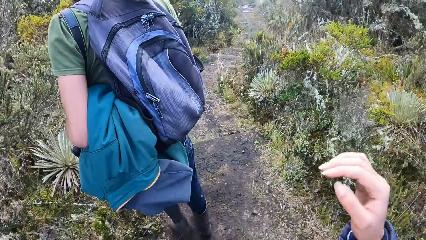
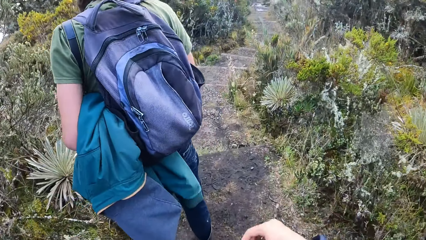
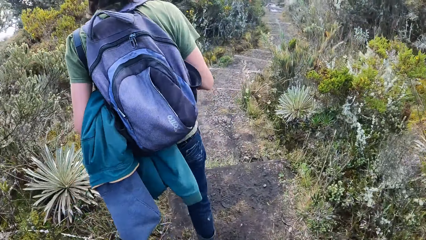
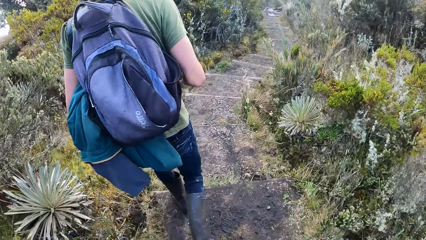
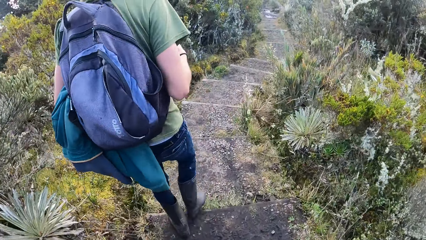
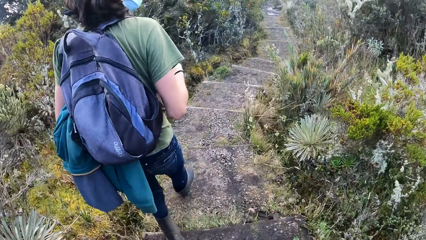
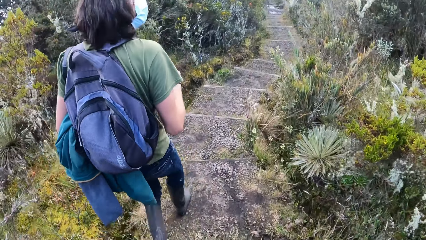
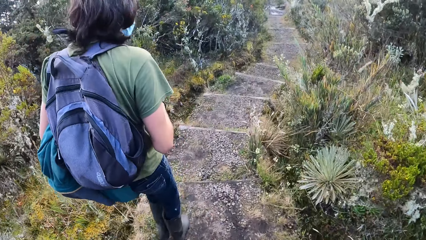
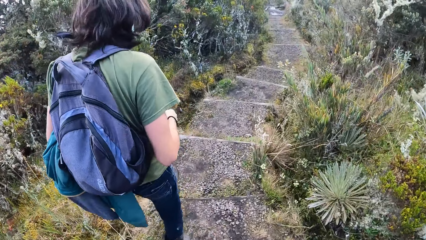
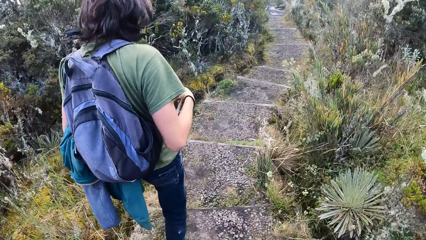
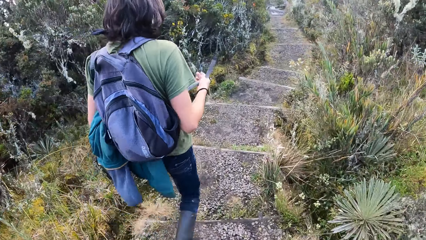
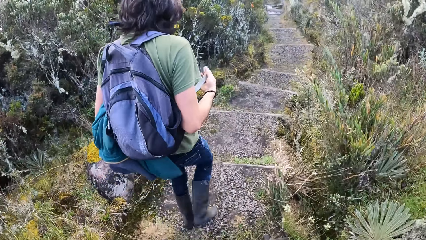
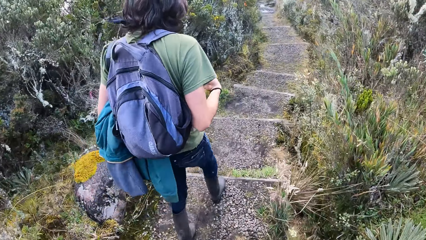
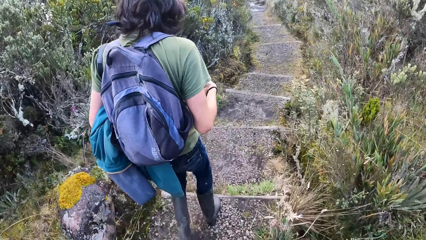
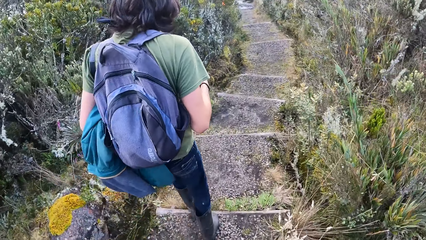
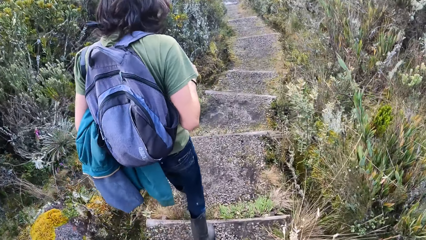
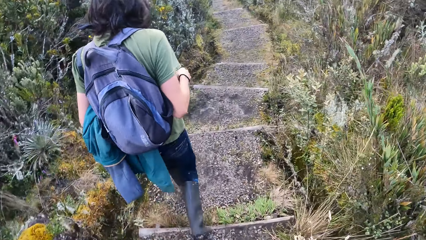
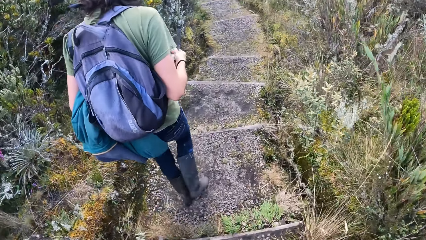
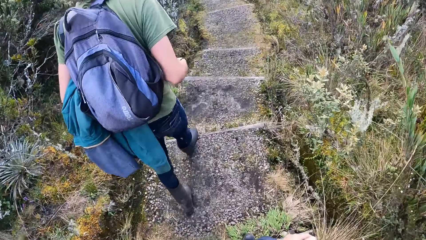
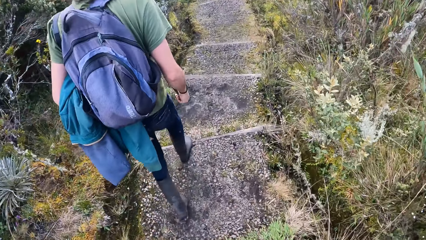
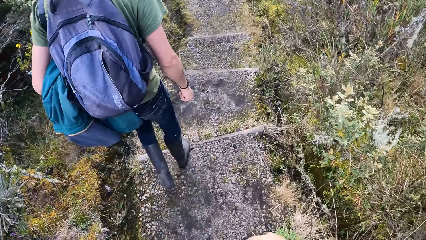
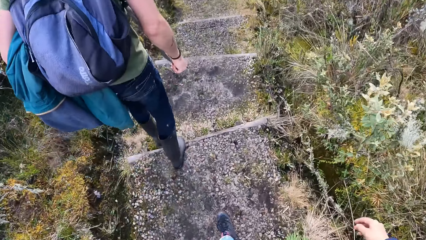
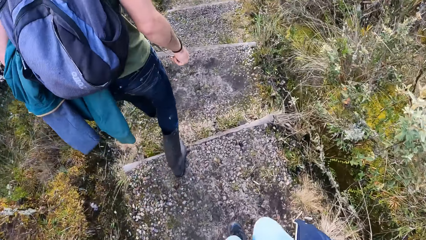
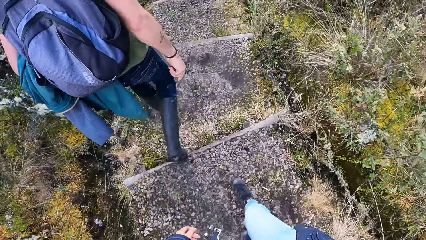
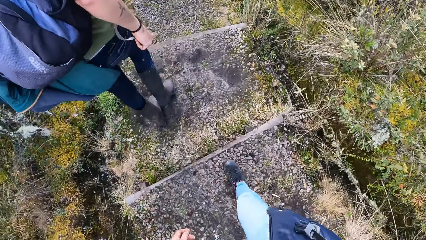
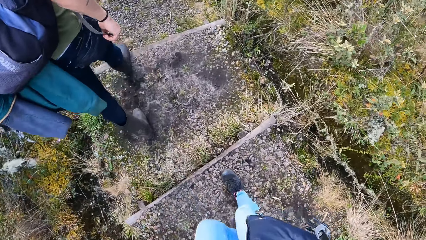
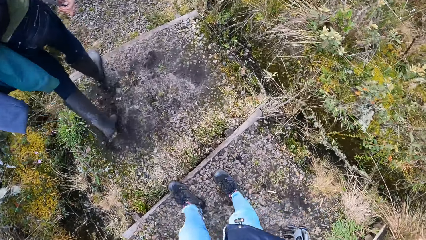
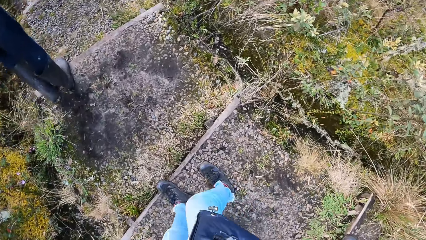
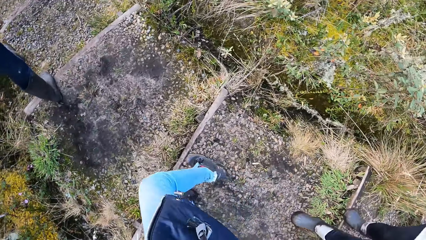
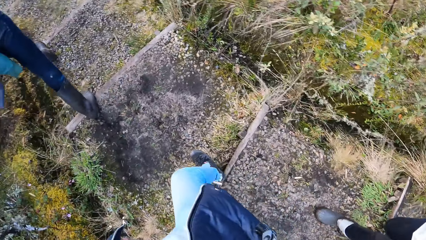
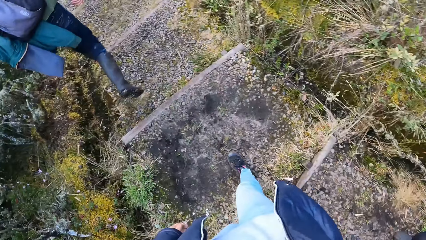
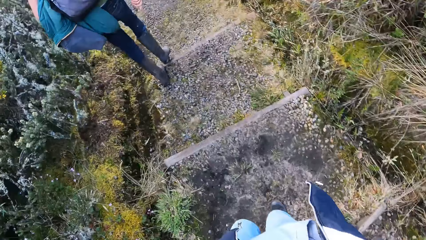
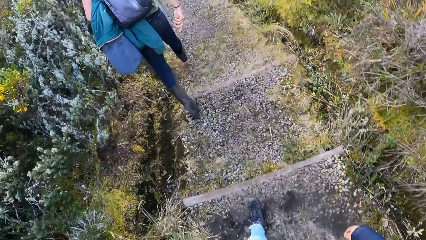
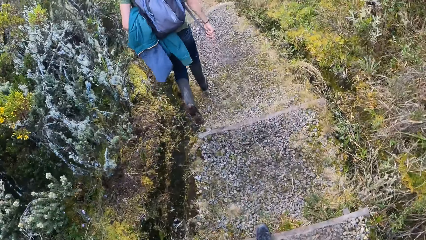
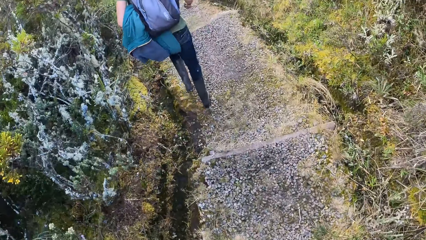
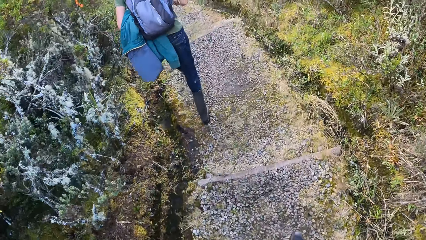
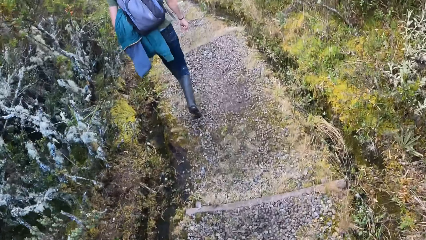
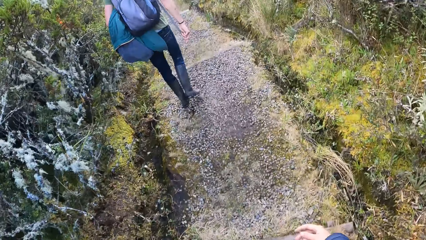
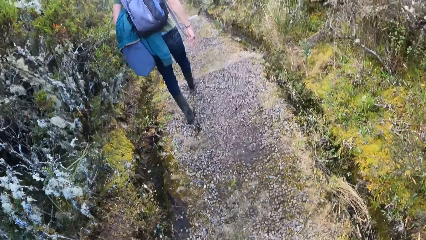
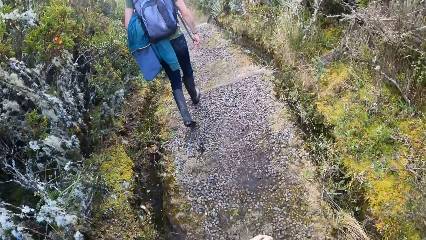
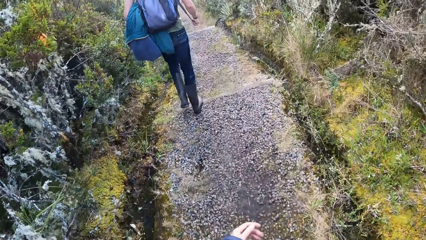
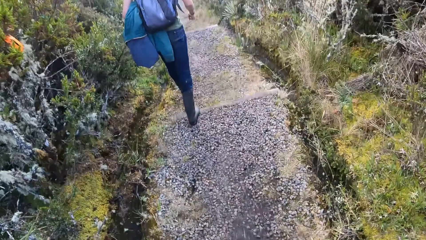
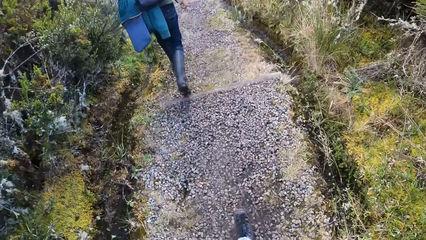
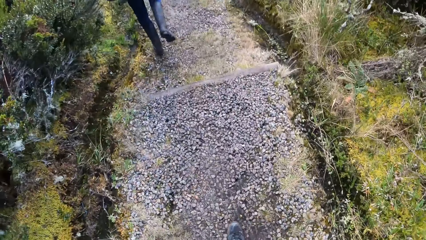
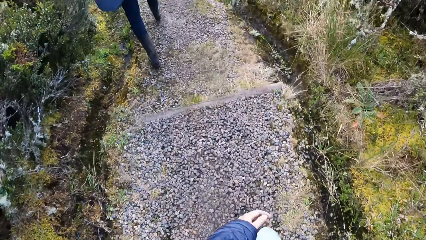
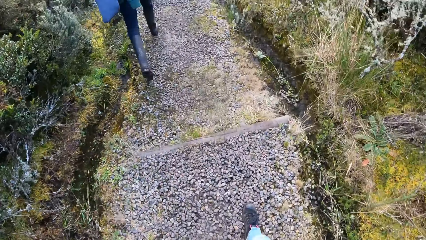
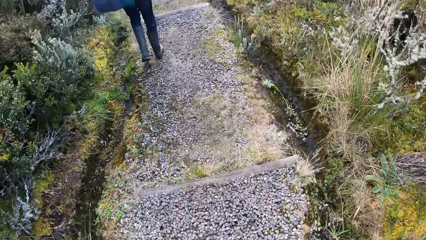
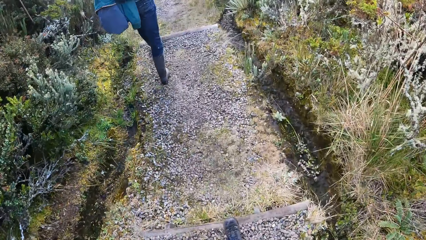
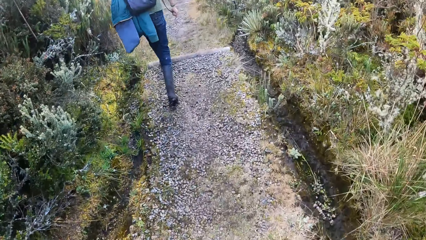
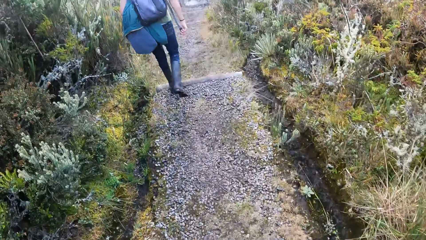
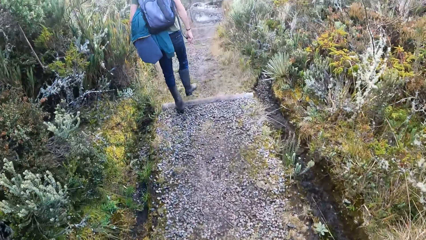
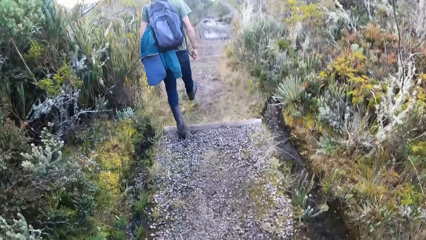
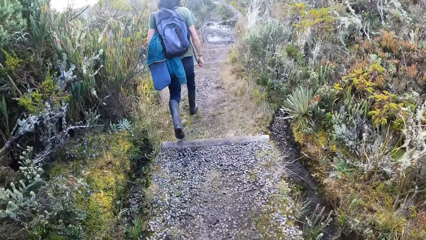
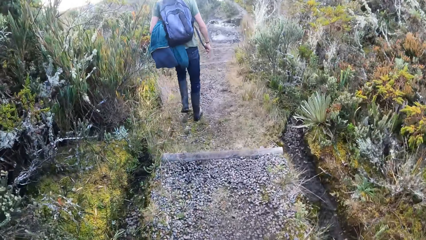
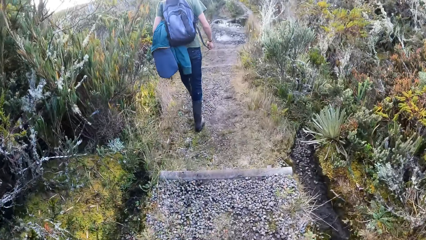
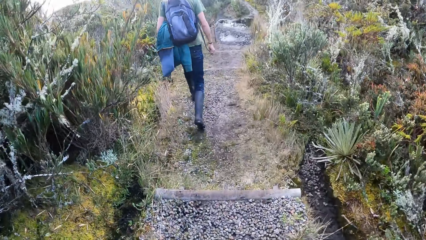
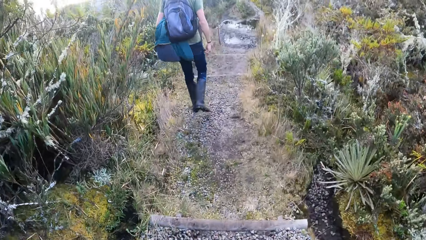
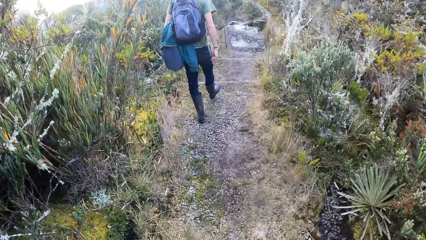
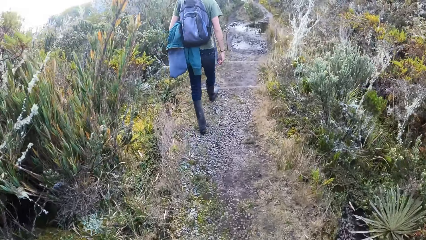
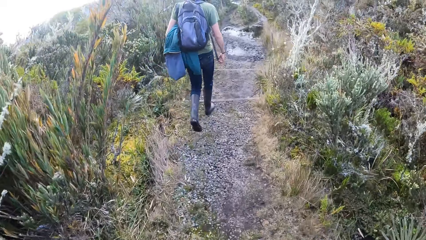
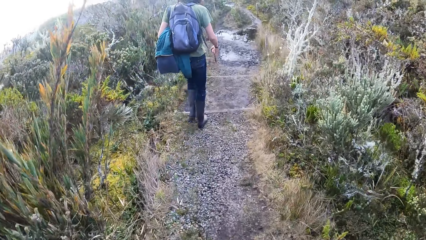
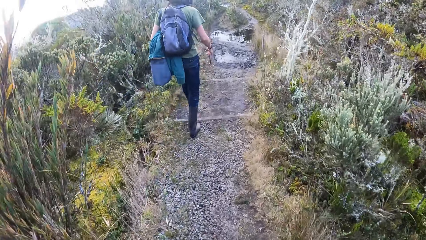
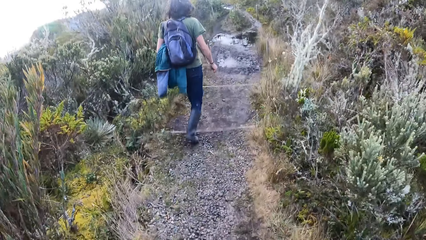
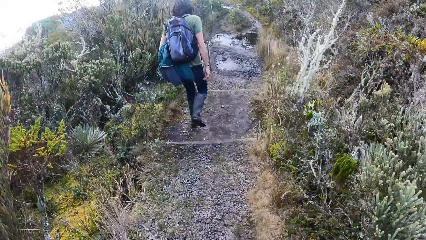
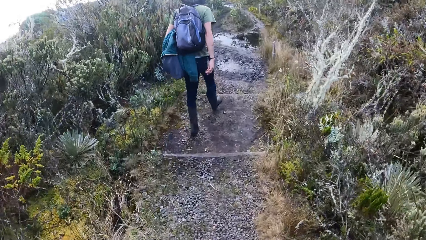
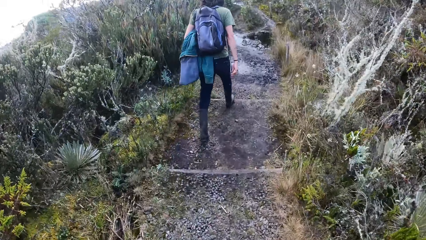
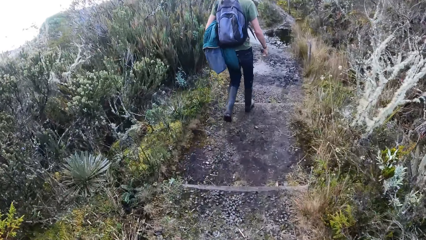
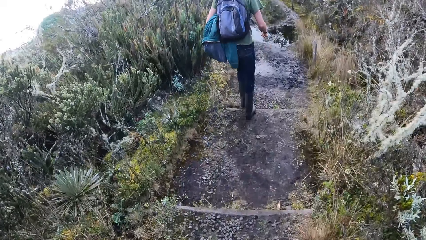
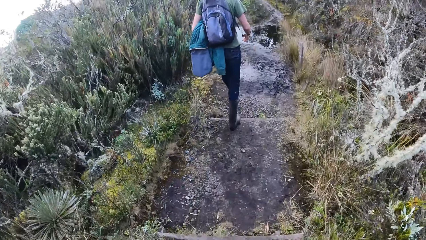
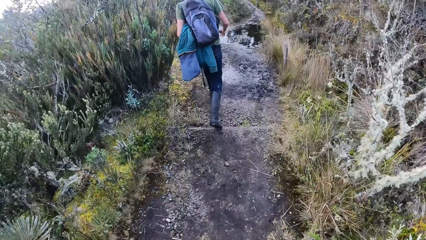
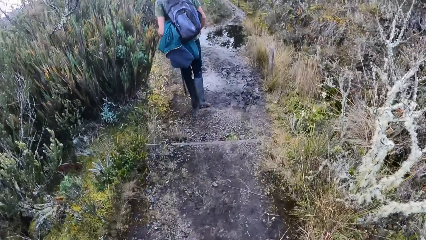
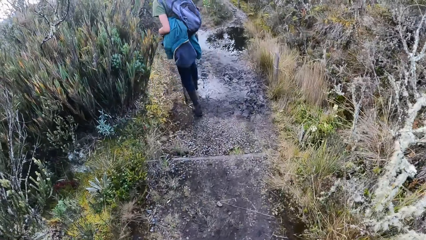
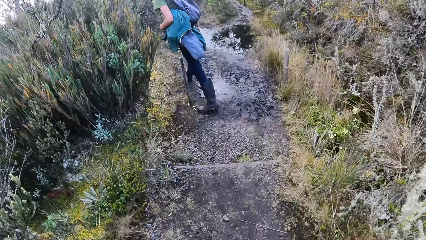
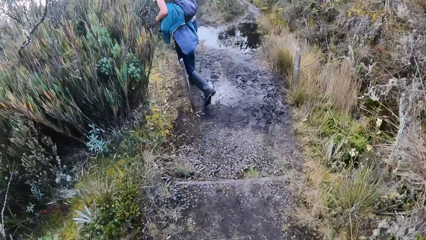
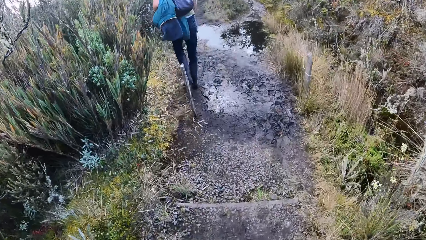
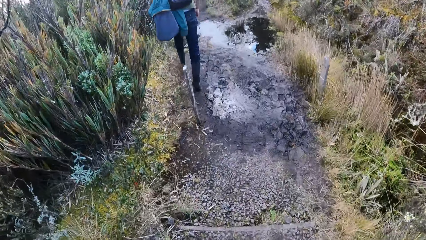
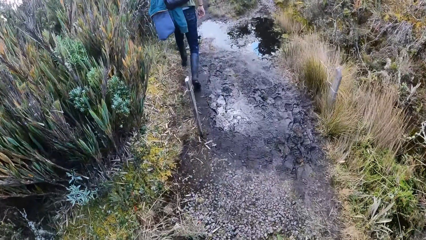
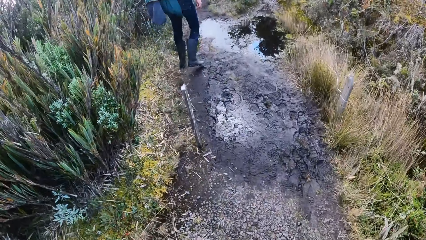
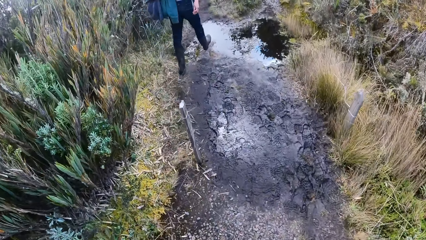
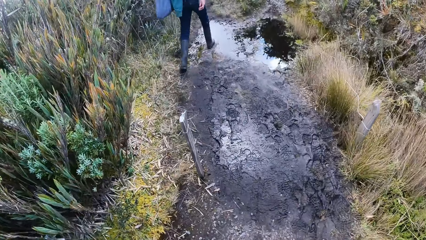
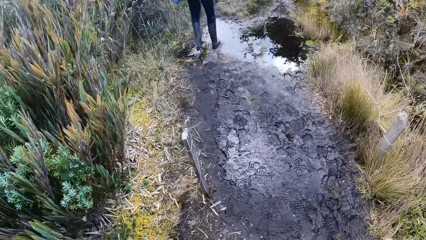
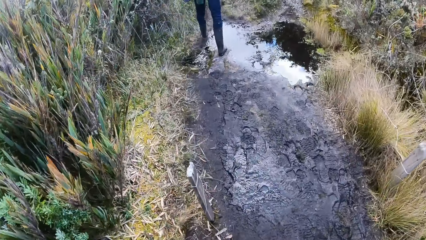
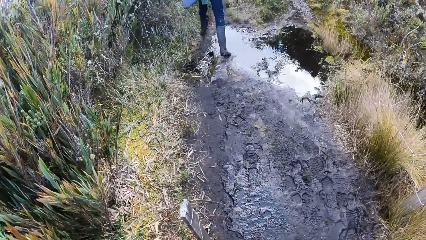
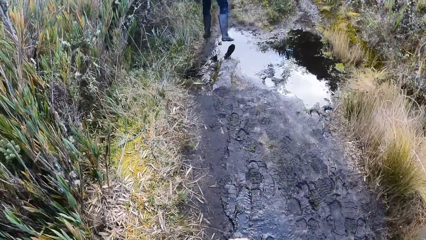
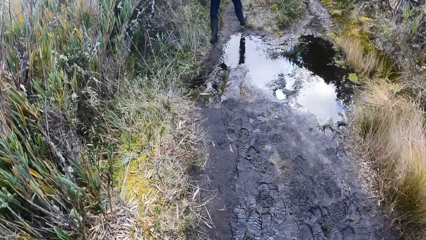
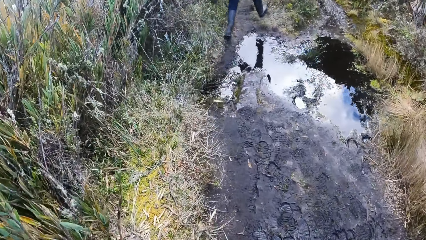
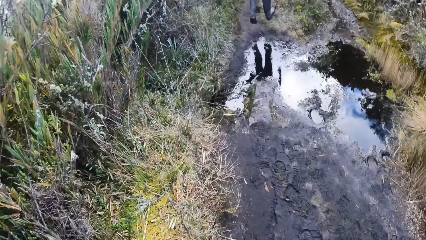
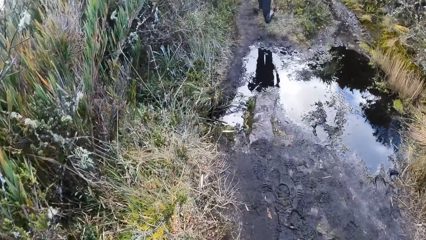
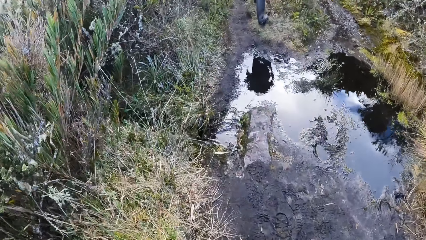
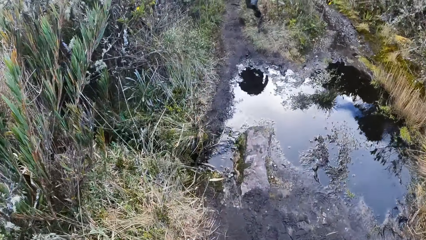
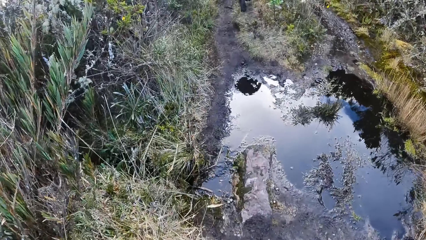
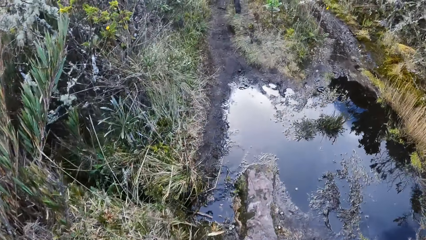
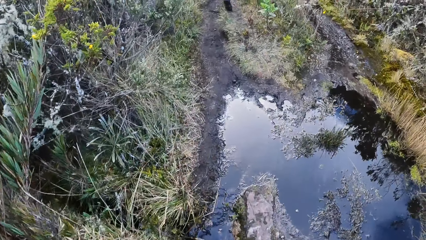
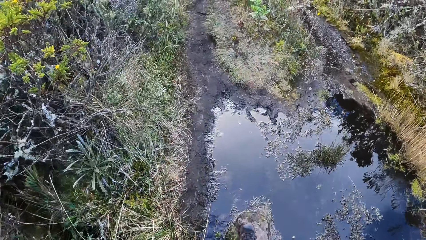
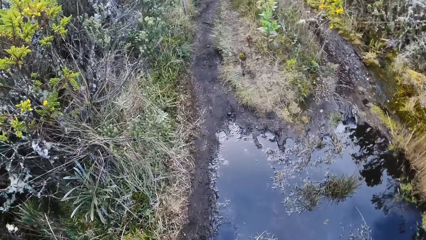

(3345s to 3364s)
The camera wearer walks on the mountain. A man walks down the stairs. The camera wearer walks down the stairs. The man walks along the muddy pathway. The camera wearer walks along the muddy pathway.
